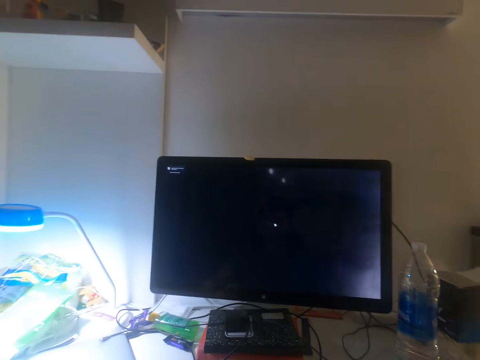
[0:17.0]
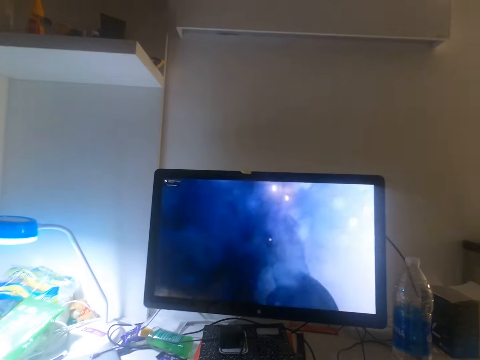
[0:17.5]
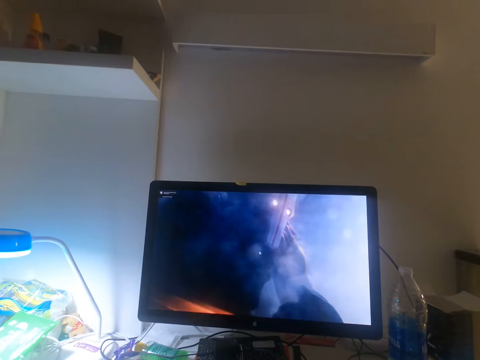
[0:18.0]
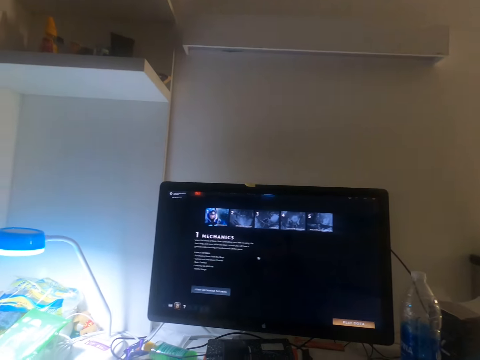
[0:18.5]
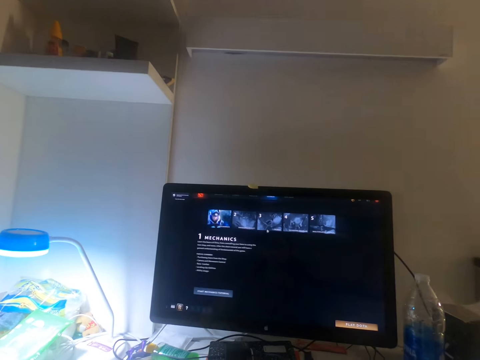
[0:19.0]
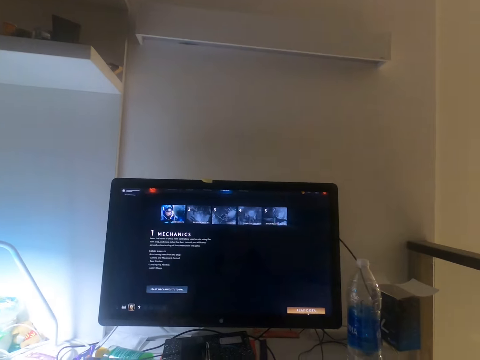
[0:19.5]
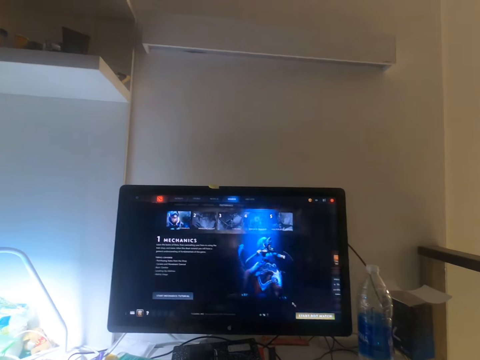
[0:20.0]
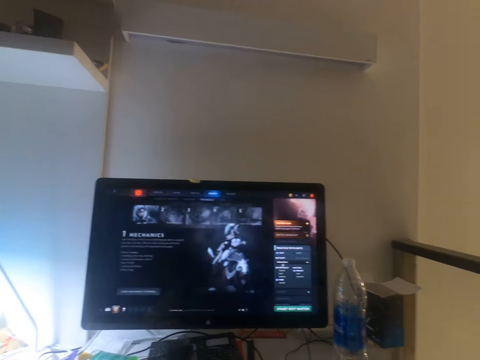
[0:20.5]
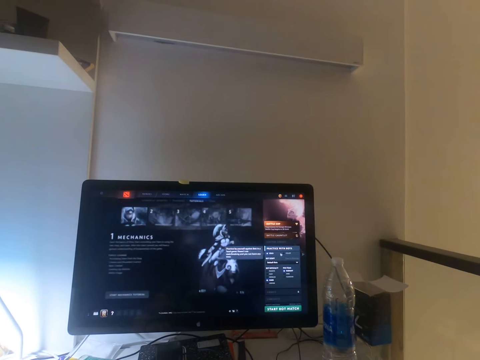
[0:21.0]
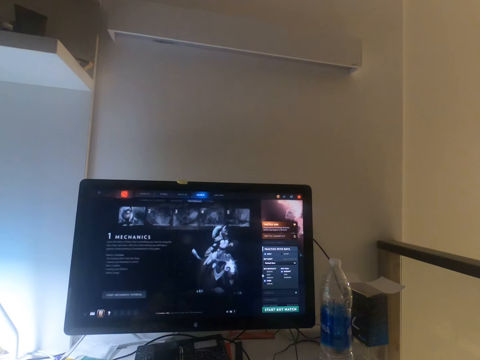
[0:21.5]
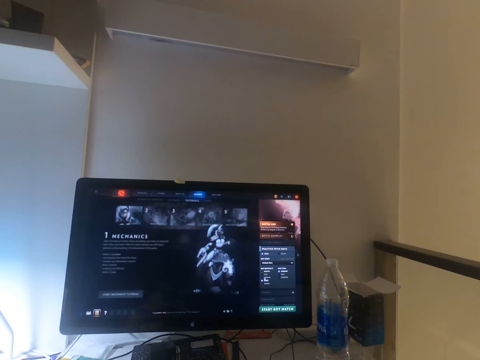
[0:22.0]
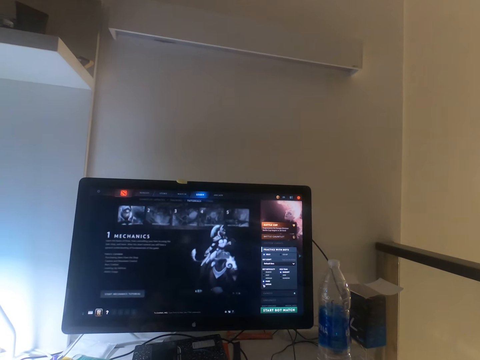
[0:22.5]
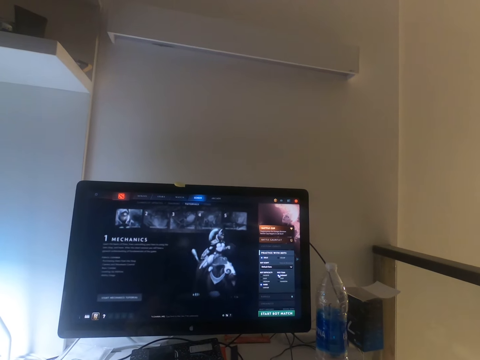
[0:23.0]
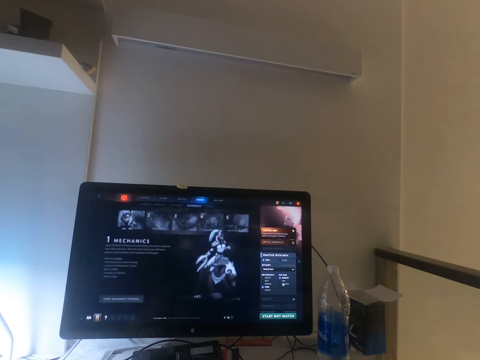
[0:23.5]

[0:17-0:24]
The camera wearer makes selections on the computer with his right hand.

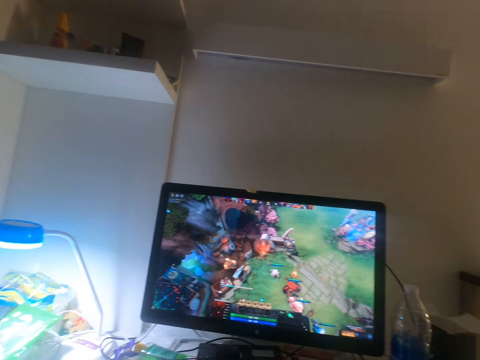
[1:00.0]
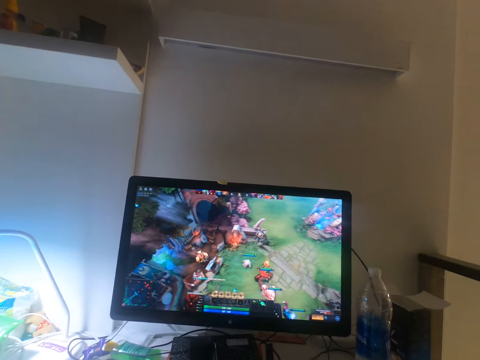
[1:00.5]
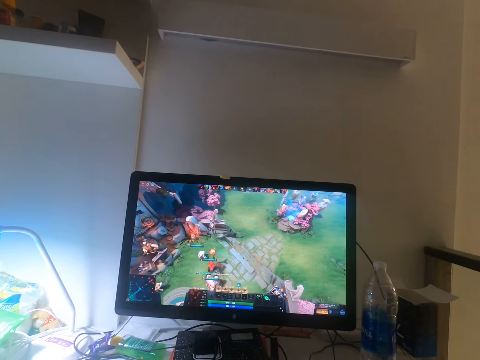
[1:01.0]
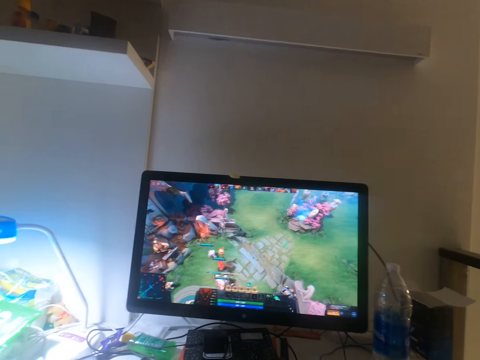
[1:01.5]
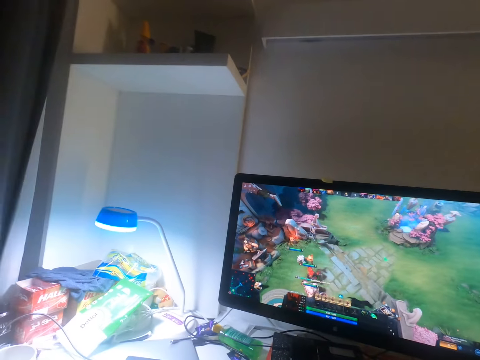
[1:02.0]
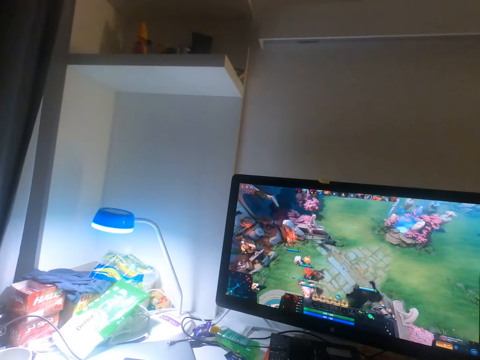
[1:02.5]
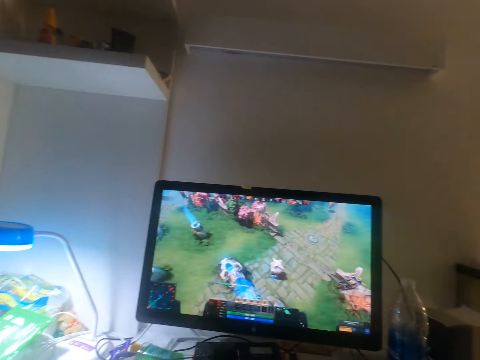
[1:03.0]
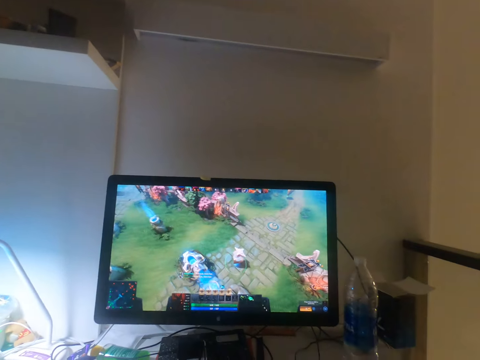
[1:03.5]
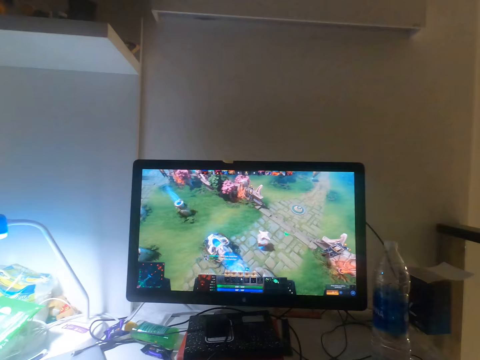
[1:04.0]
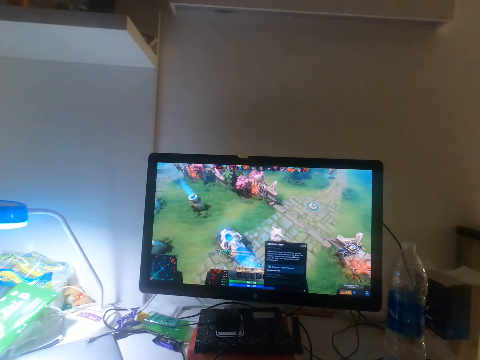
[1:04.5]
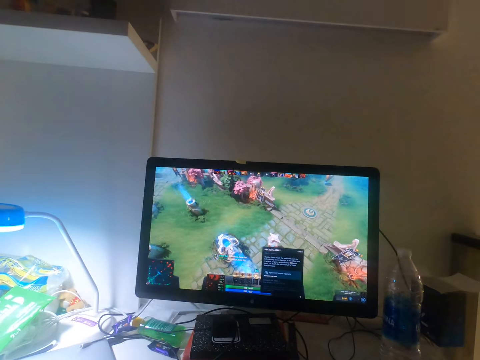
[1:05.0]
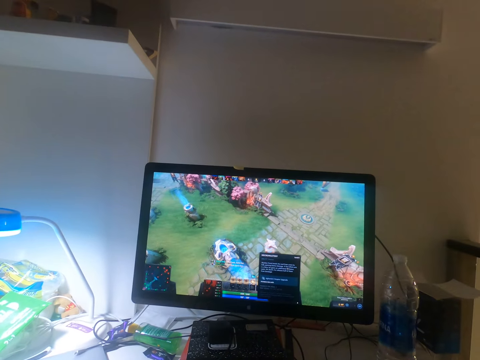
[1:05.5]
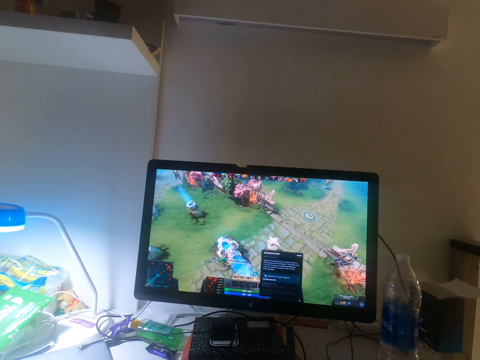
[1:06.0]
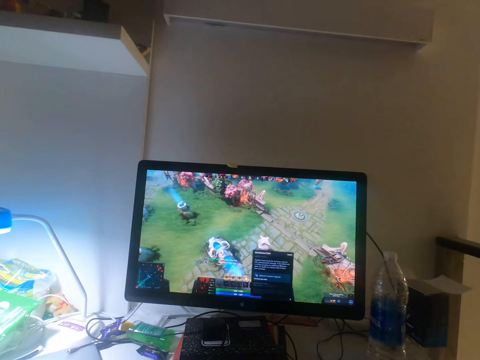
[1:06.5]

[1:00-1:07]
The camera wearer plays a video game on the computer.

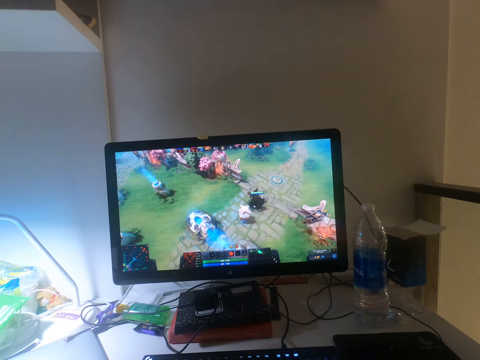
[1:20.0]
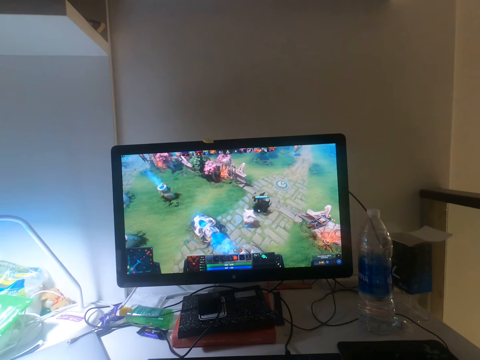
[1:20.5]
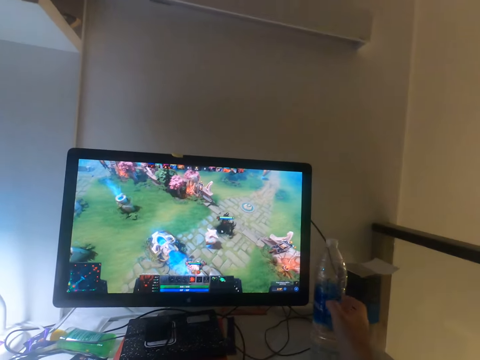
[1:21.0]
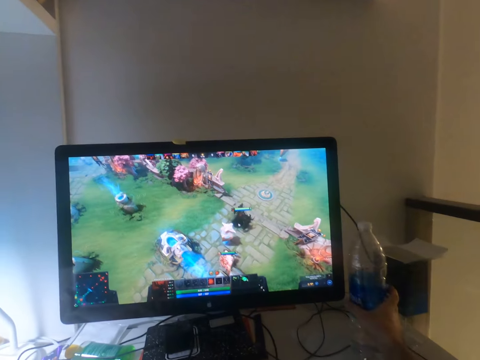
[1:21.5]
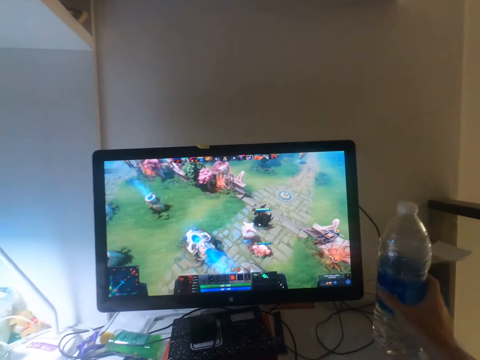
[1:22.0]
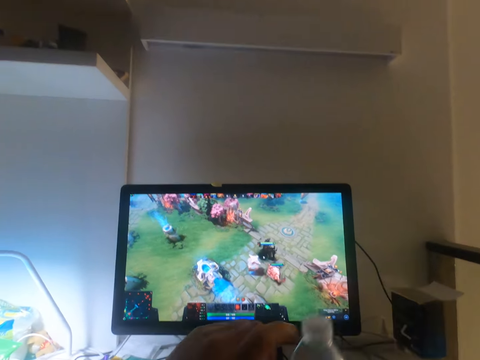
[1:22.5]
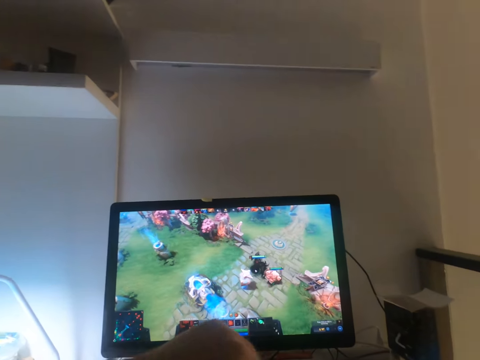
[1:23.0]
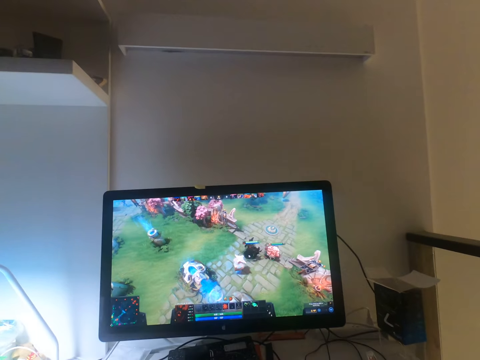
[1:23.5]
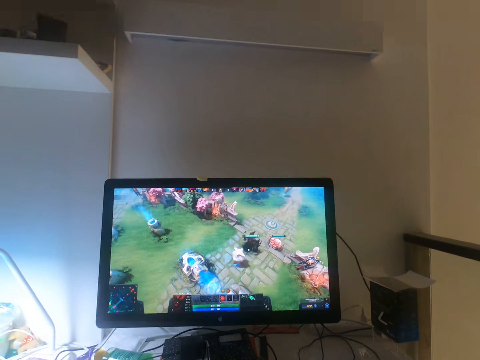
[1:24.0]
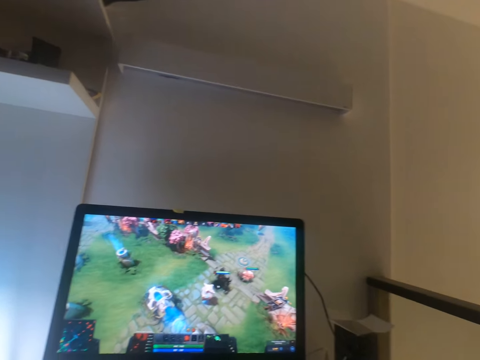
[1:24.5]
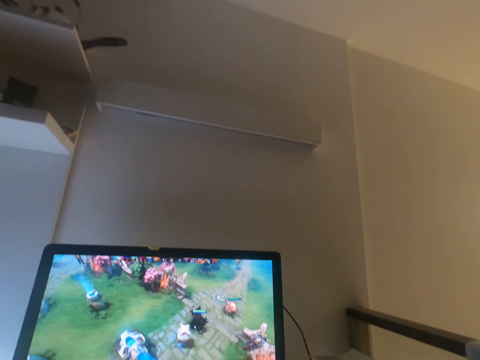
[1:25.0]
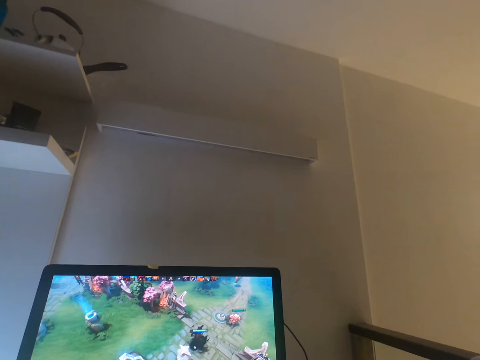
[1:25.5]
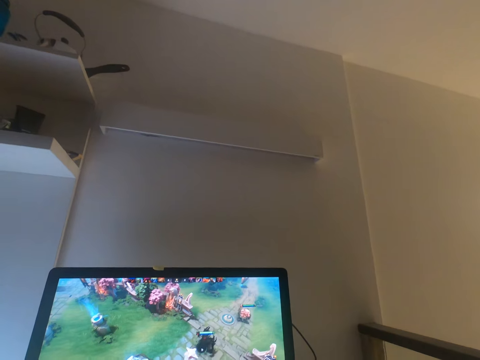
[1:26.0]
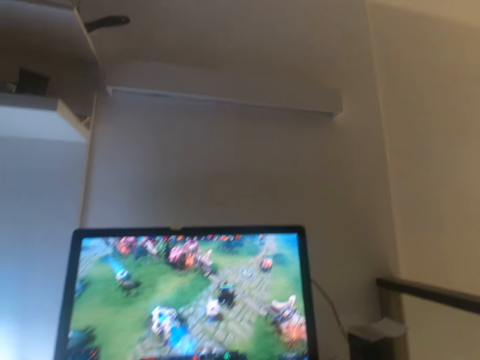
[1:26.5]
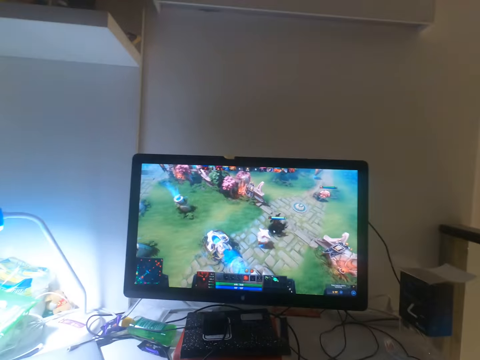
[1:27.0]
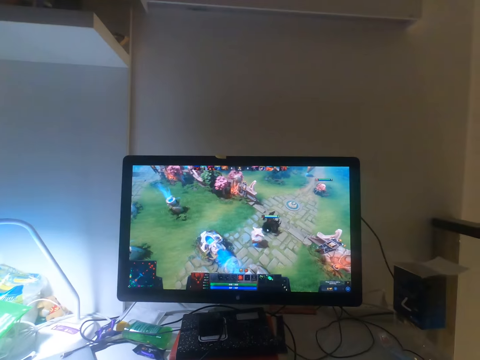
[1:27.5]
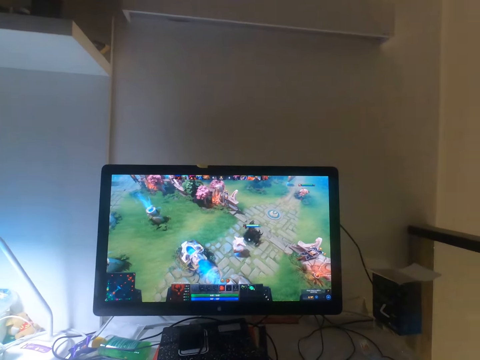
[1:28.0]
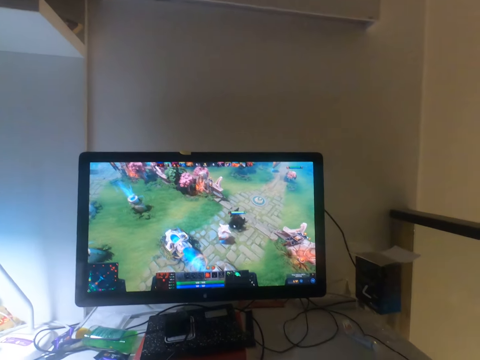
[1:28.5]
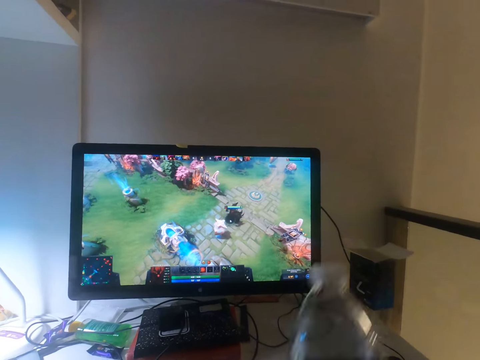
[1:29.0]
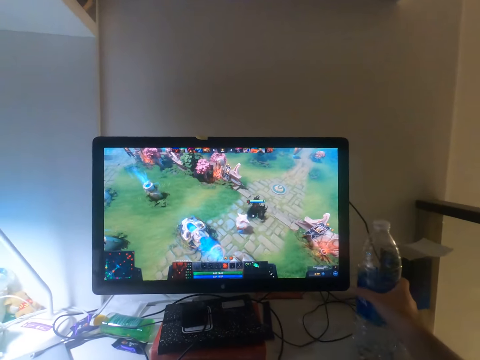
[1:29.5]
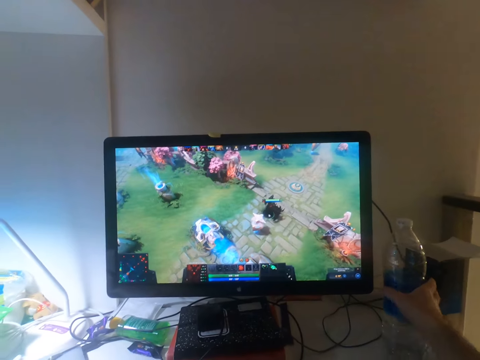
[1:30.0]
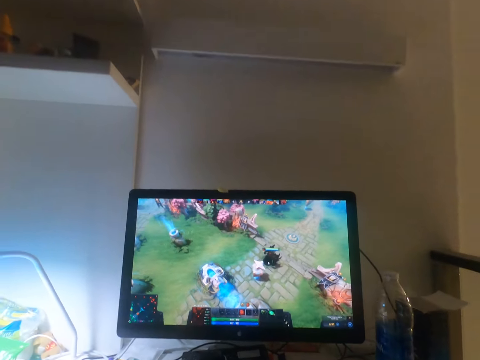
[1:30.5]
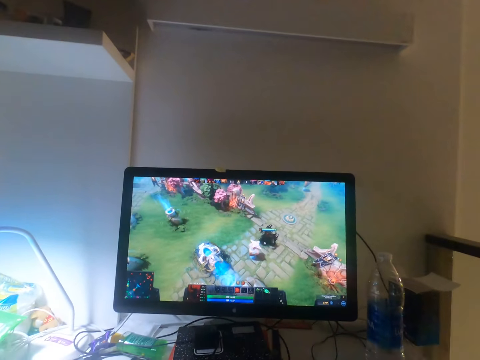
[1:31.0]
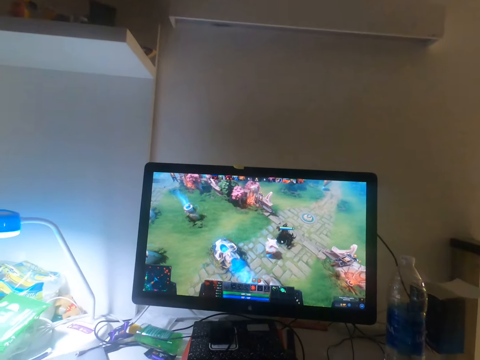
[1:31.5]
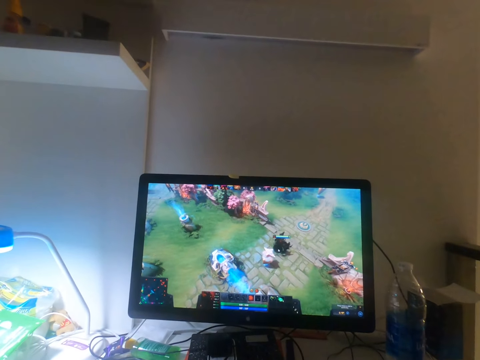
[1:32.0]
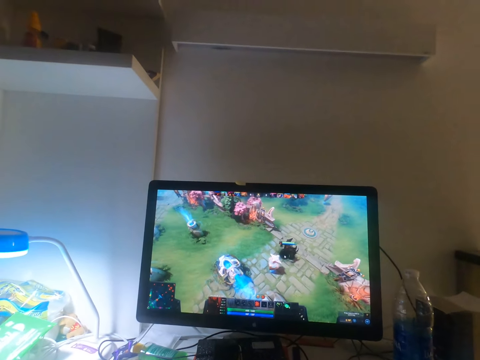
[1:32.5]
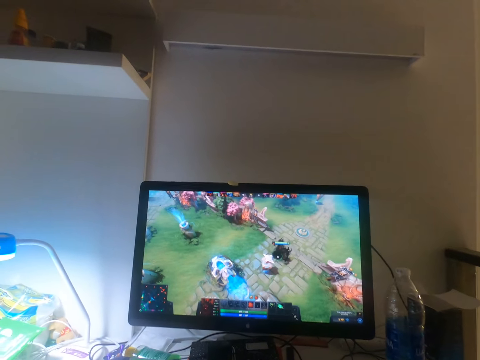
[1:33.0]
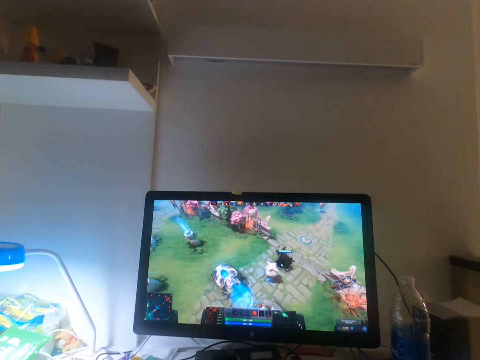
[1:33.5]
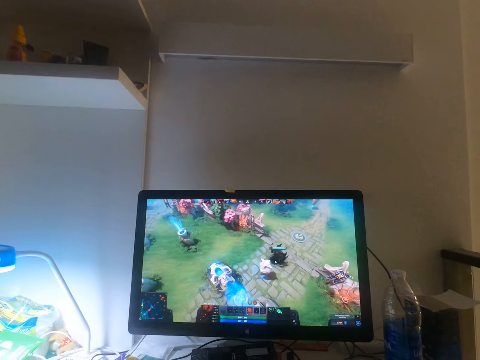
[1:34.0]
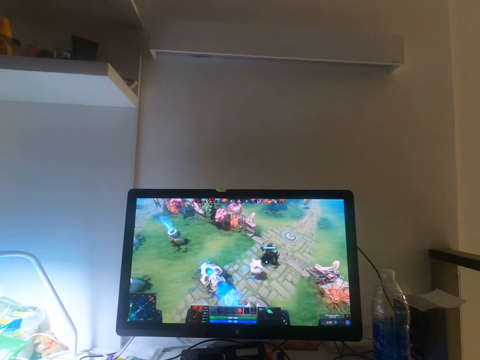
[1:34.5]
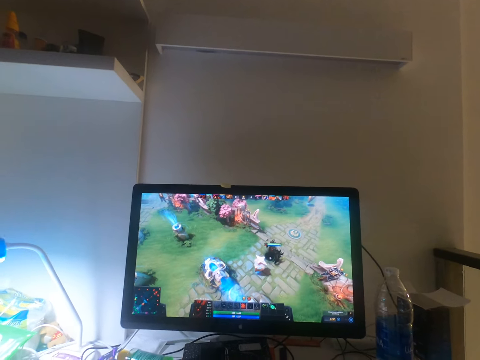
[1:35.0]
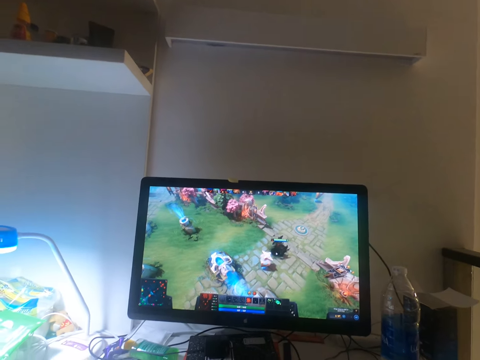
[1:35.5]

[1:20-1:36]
The camera wearer picks up a bottle of water. He carries the bottle of water on a table with his right hand. He opens the bottle of water in his right hand with his left hand. He drops the bottle of water in his right hand on the table.
